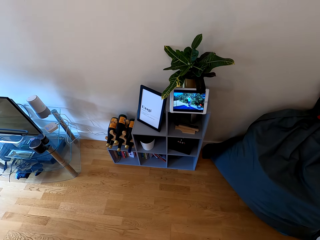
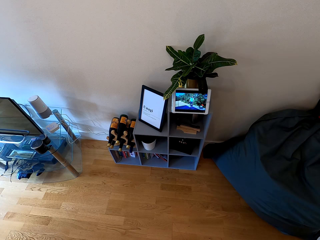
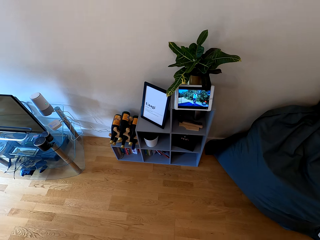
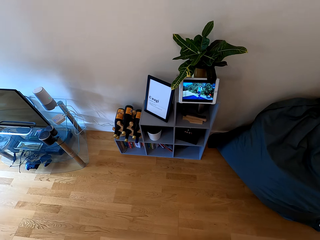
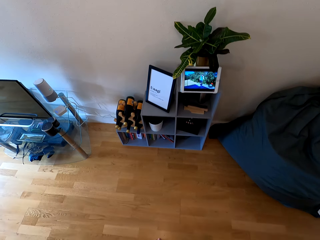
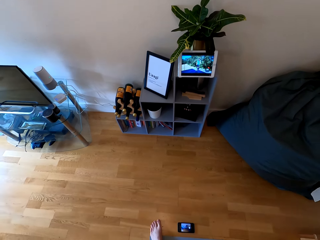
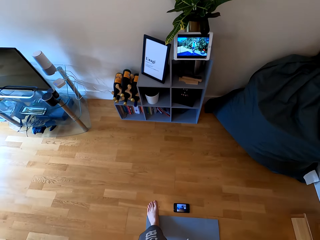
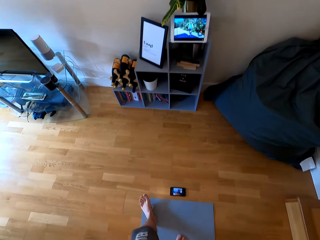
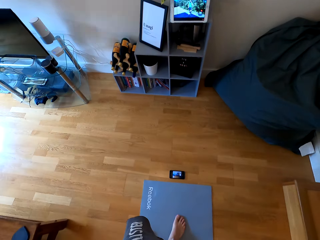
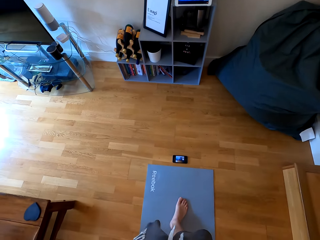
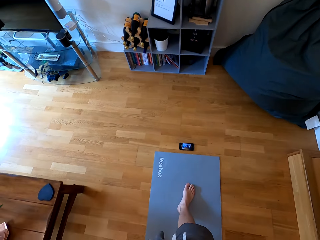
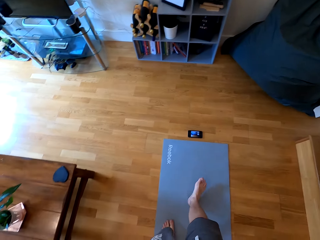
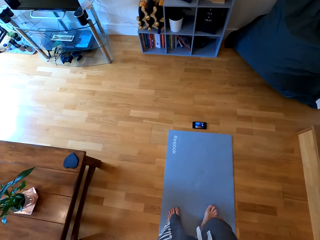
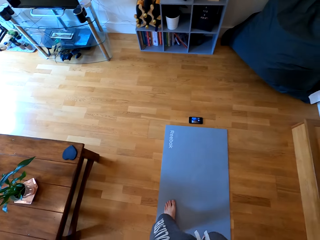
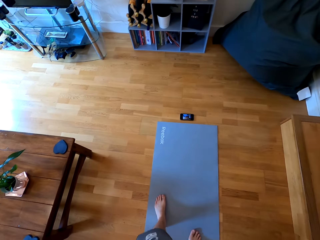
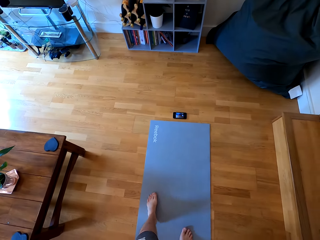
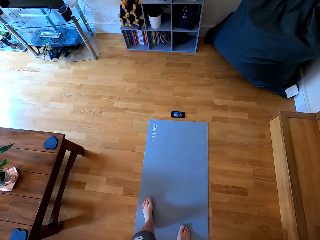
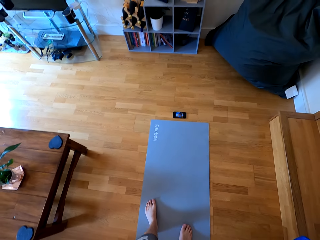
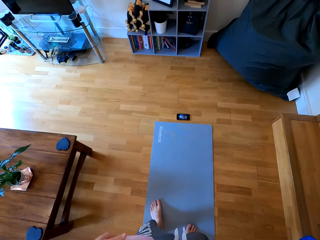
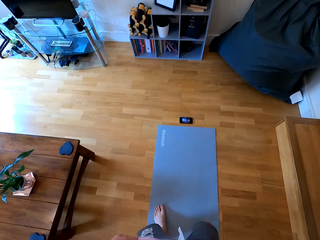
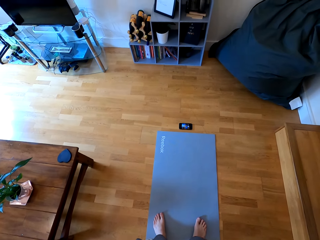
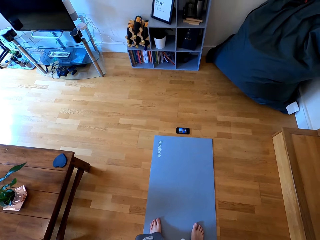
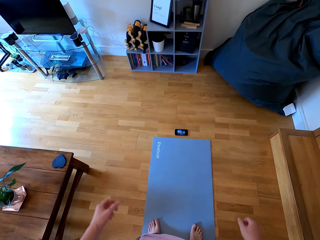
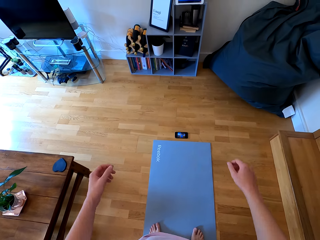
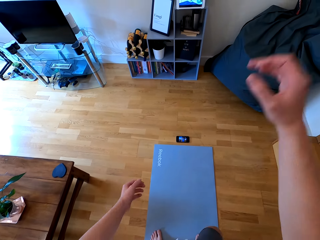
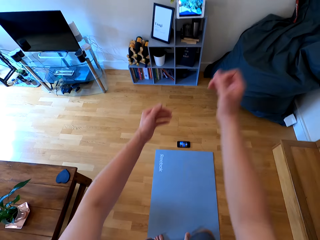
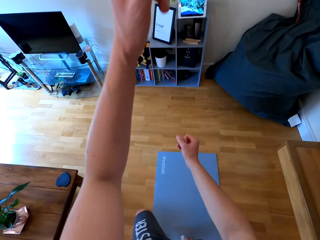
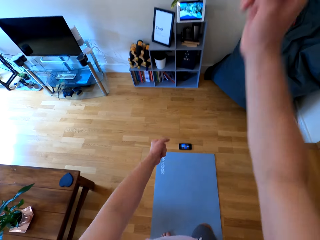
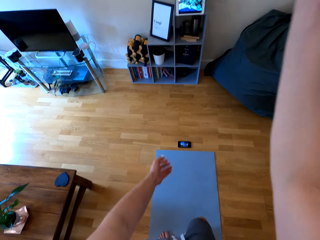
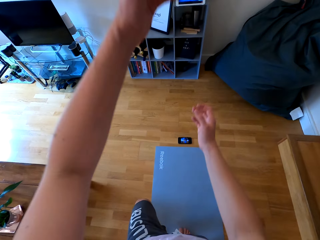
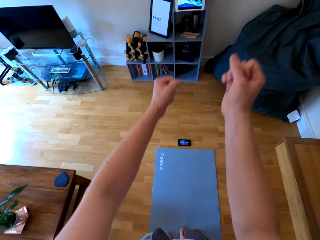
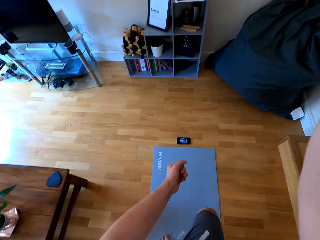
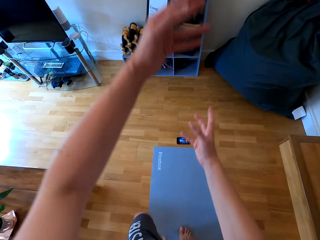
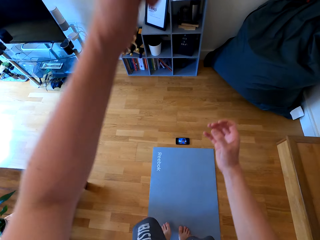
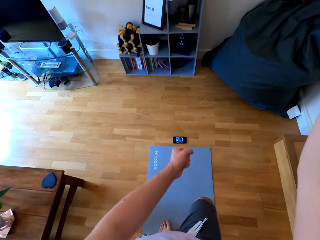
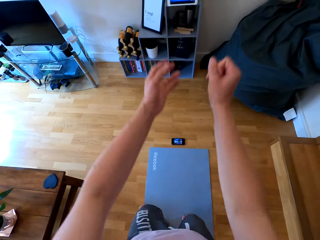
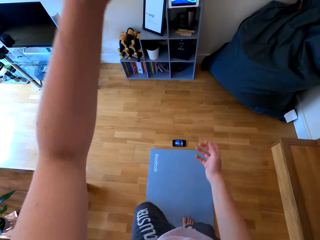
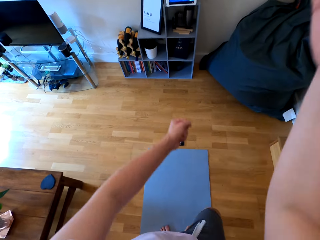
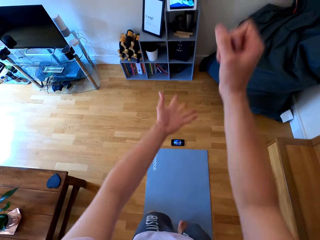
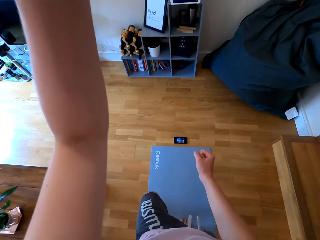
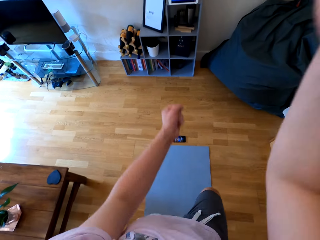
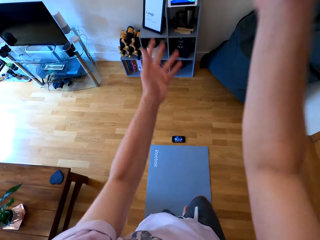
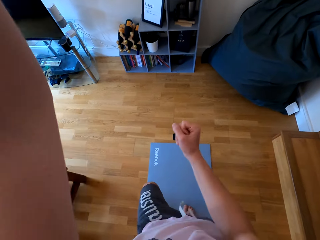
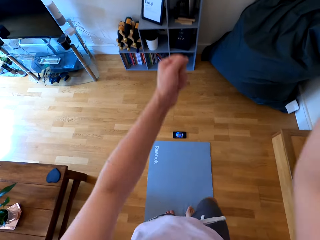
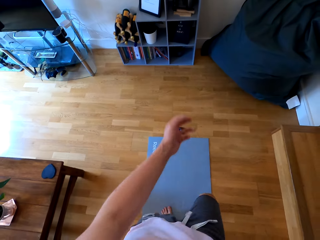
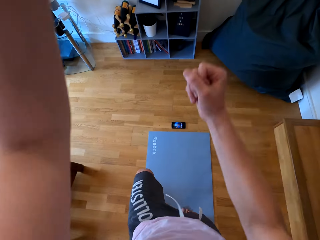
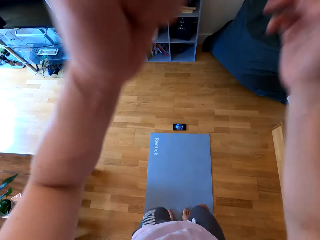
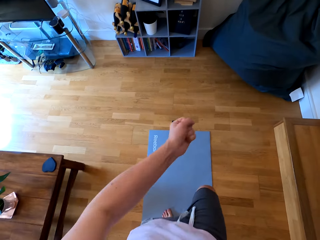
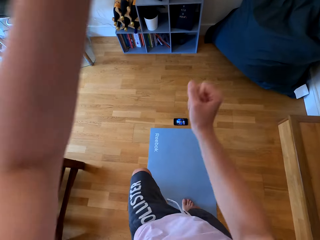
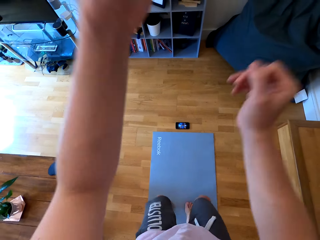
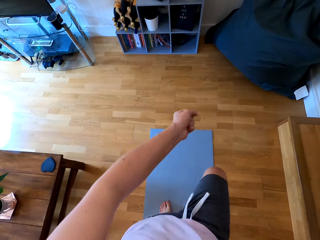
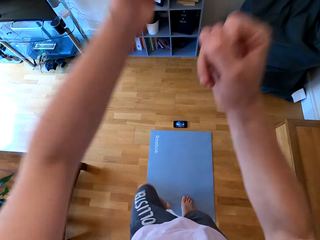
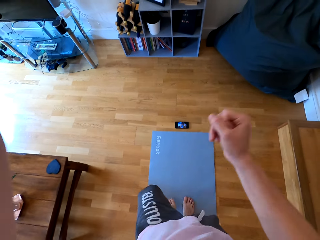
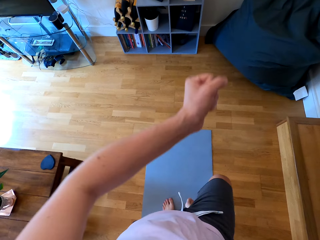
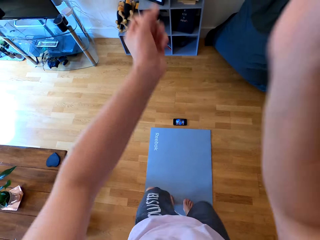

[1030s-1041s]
The camera wearer turns back on the mat. They jog and raise both hands up.

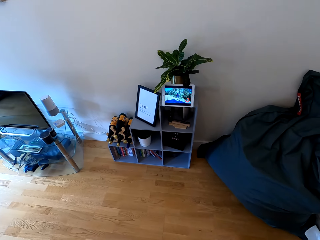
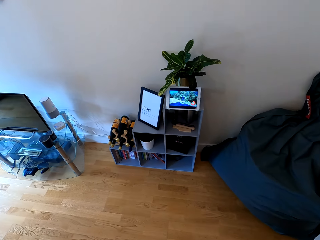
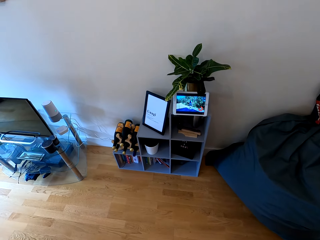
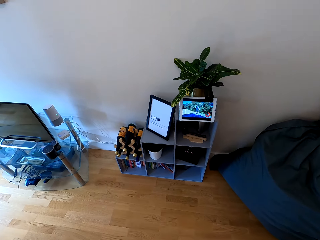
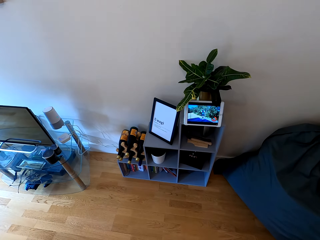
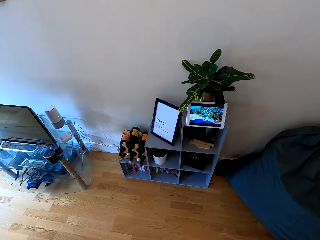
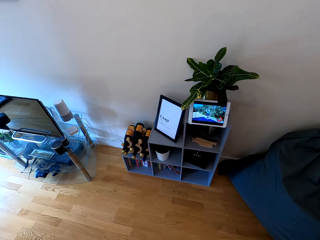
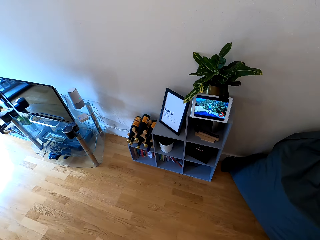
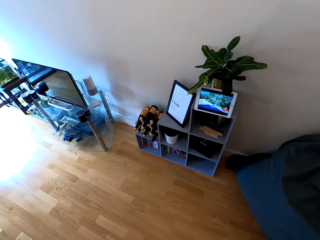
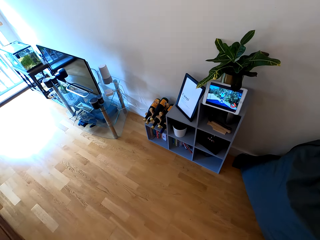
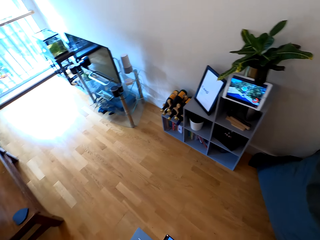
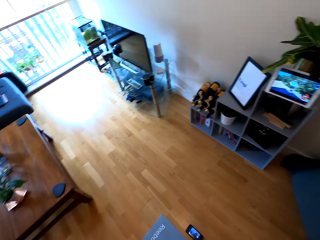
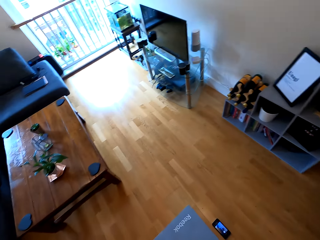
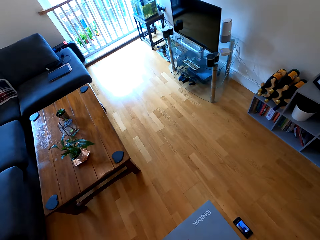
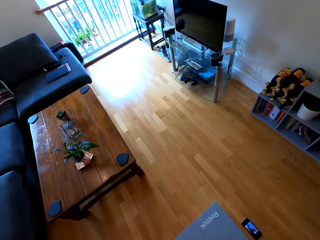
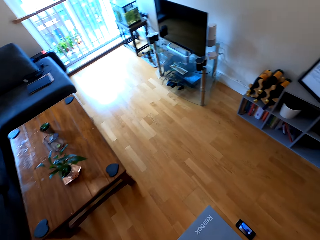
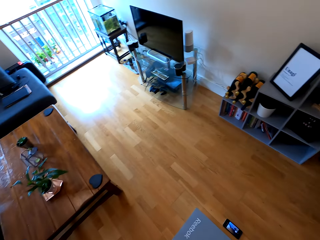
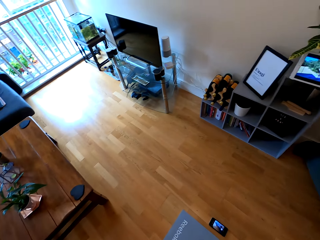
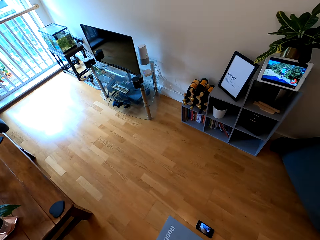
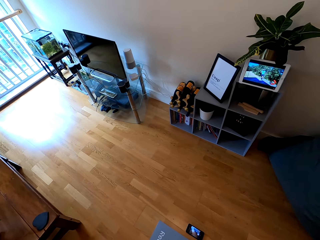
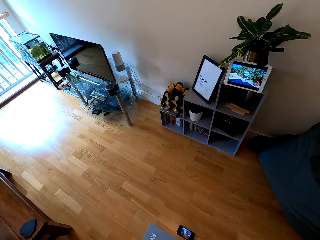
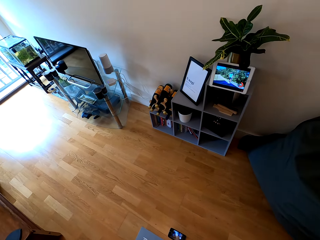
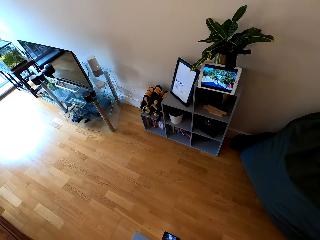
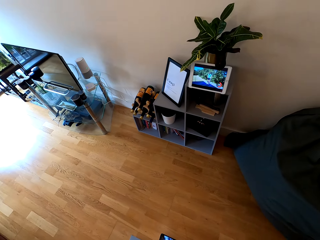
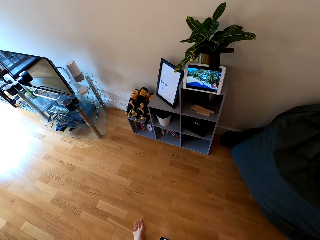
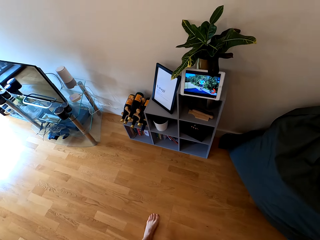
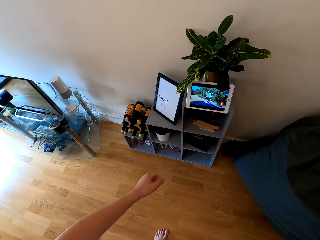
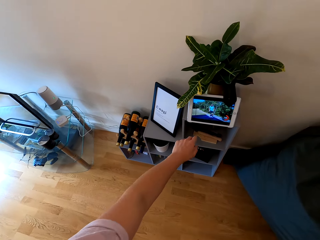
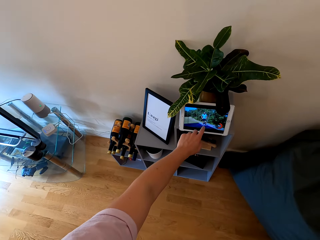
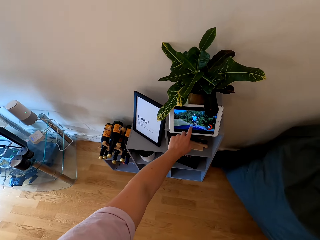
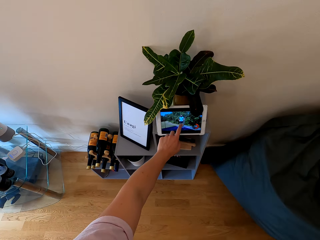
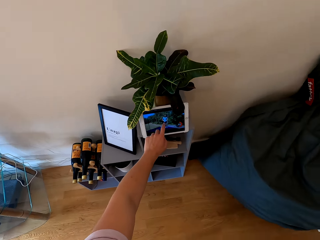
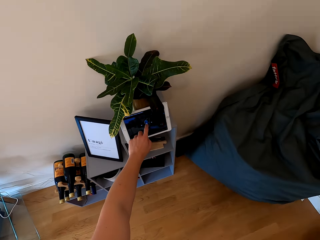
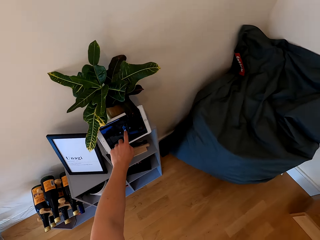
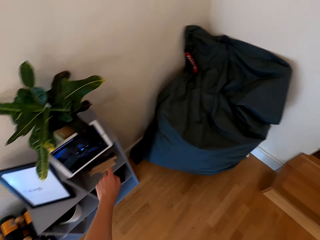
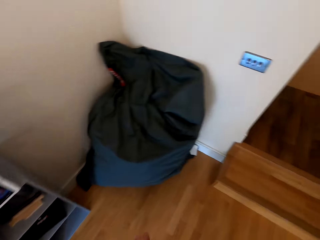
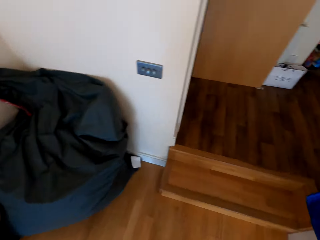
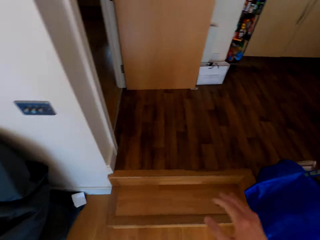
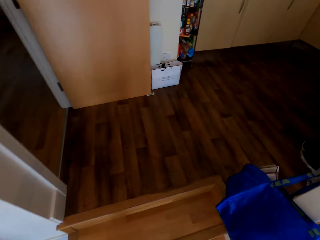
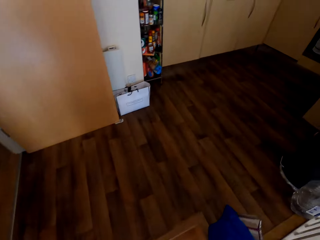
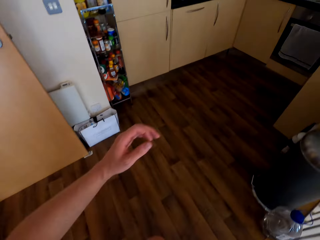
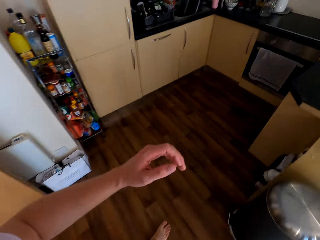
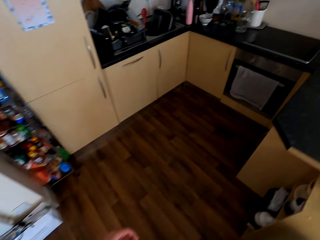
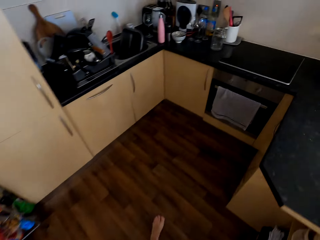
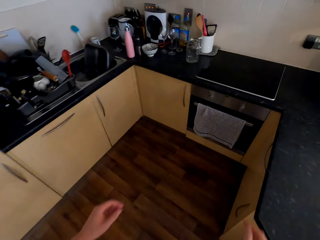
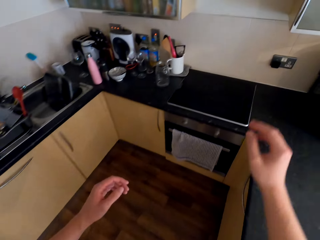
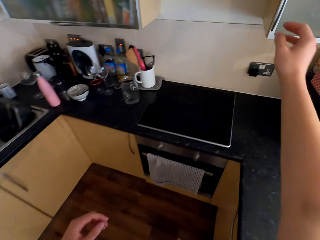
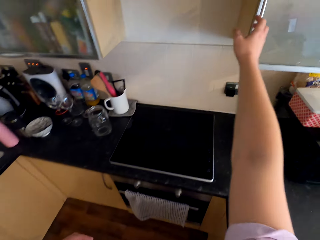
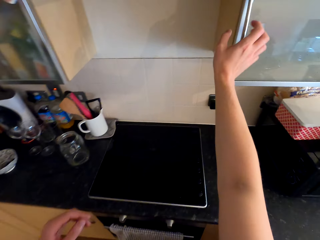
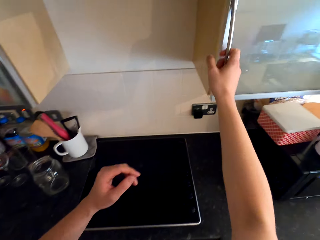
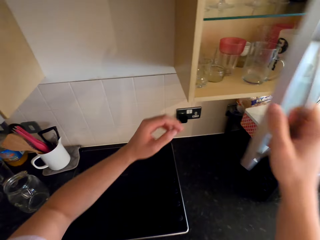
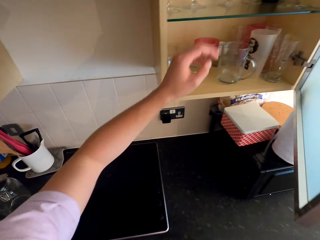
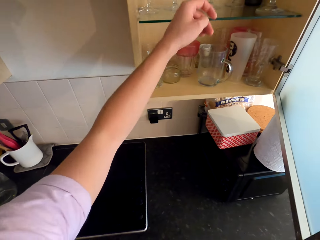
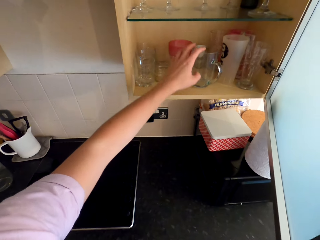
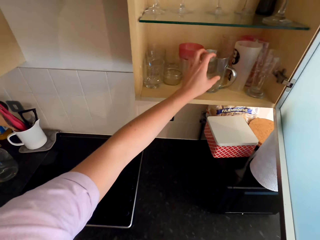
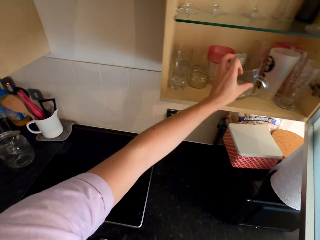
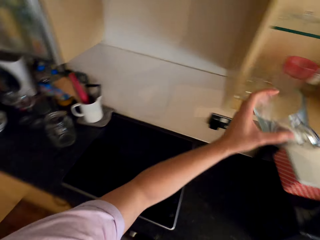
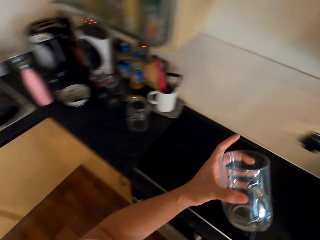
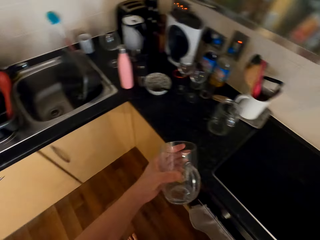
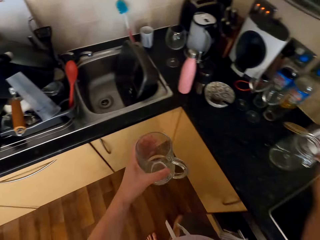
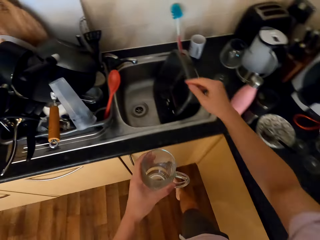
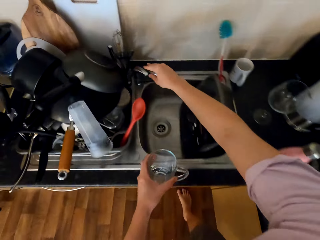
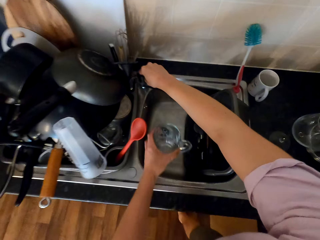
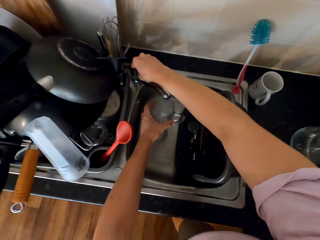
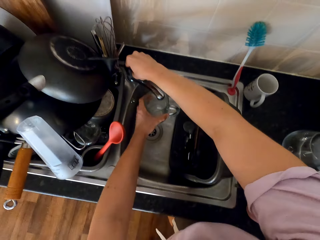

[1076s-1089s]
The camera wearer looks at the tablet. They turn around the house, press the tablet and scroll the tablet with the left hand. They walk to the kitchen, open the cupboard with the right hand and pick up a glass of water from the cupboard.
